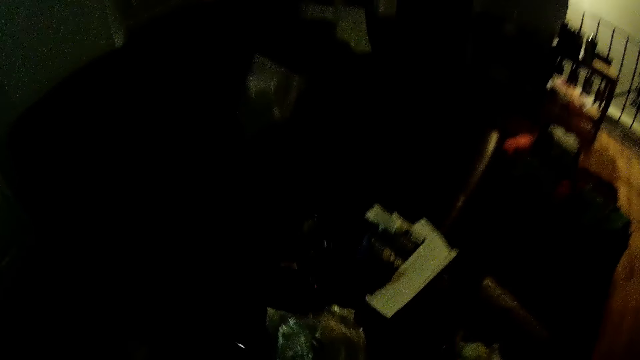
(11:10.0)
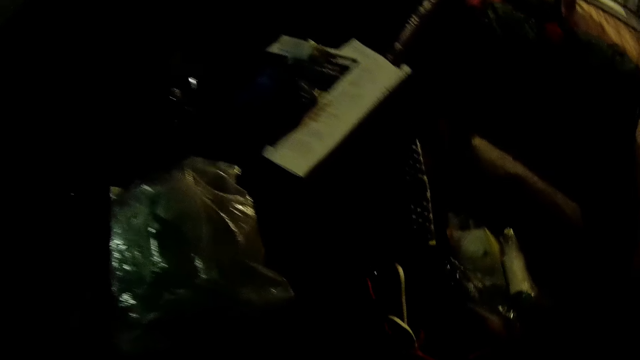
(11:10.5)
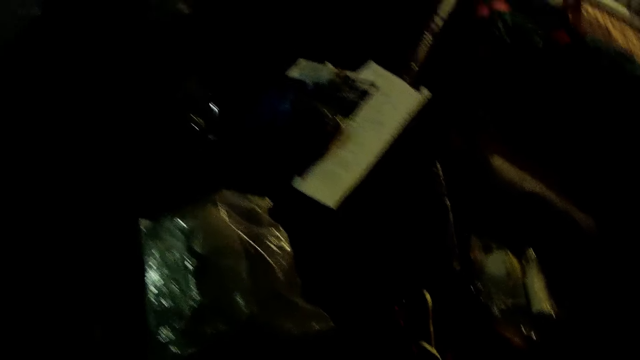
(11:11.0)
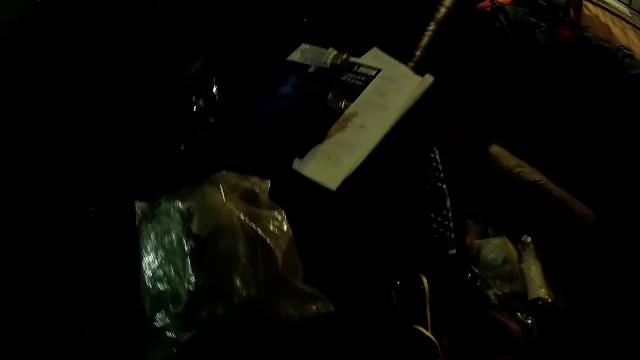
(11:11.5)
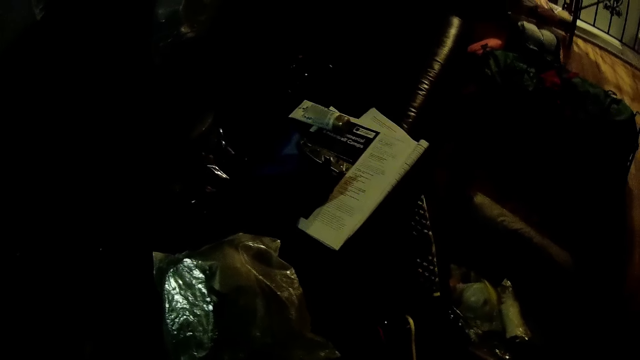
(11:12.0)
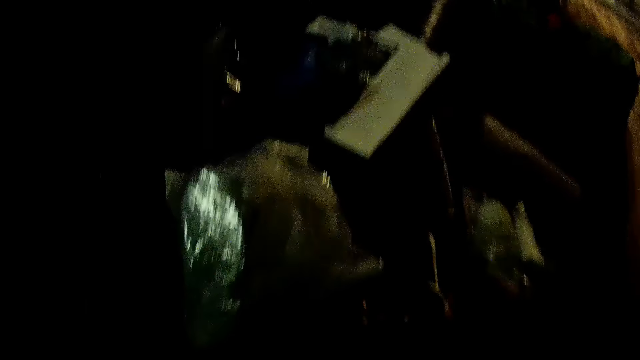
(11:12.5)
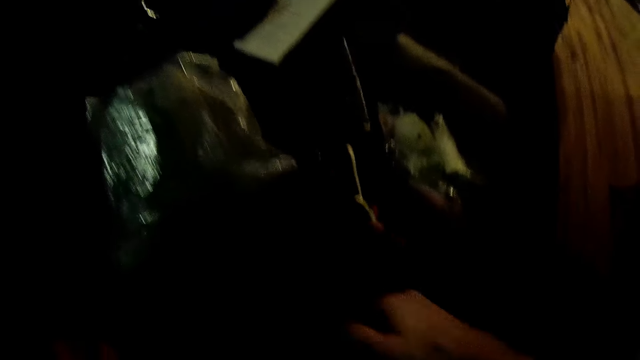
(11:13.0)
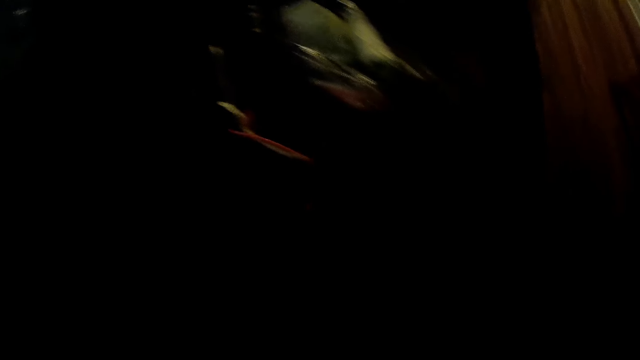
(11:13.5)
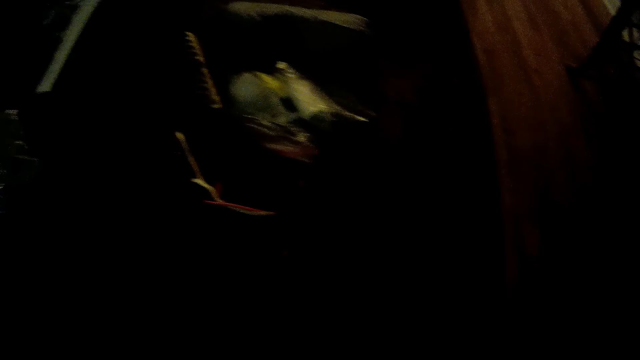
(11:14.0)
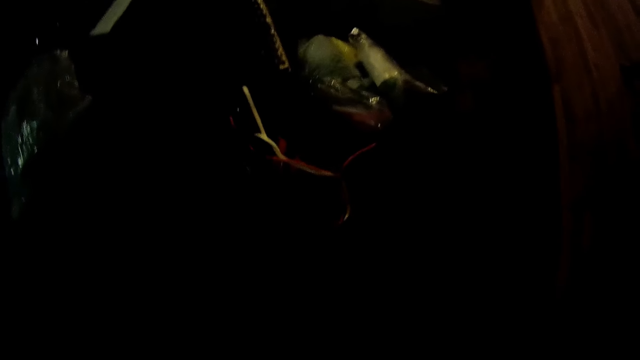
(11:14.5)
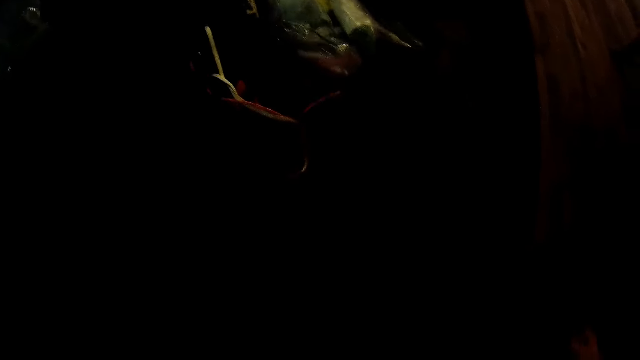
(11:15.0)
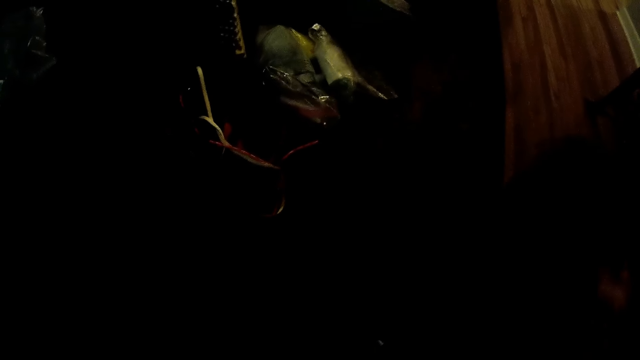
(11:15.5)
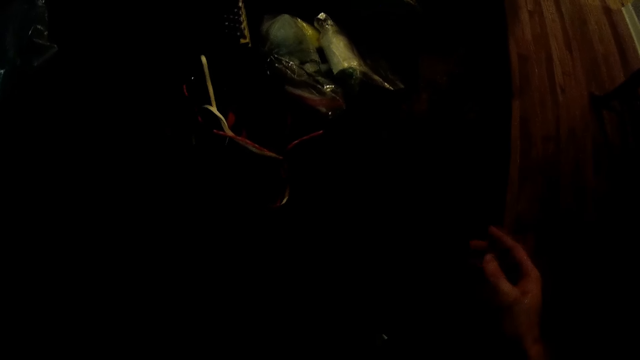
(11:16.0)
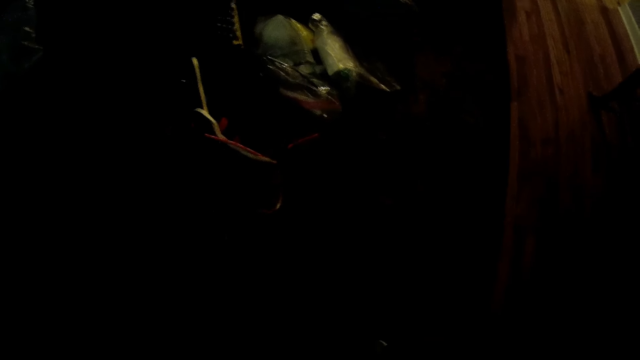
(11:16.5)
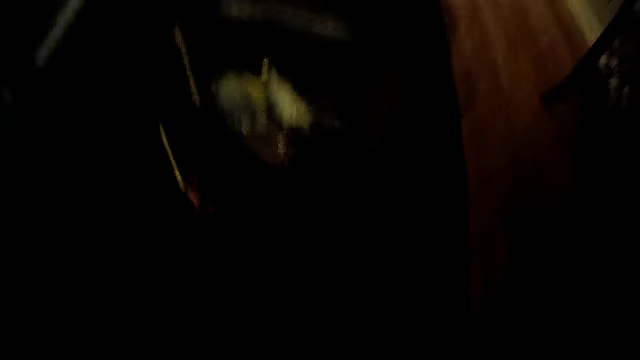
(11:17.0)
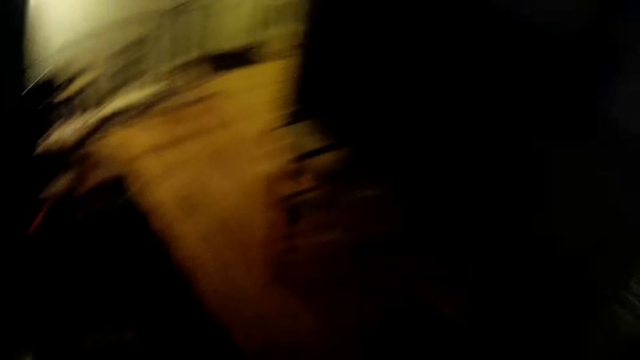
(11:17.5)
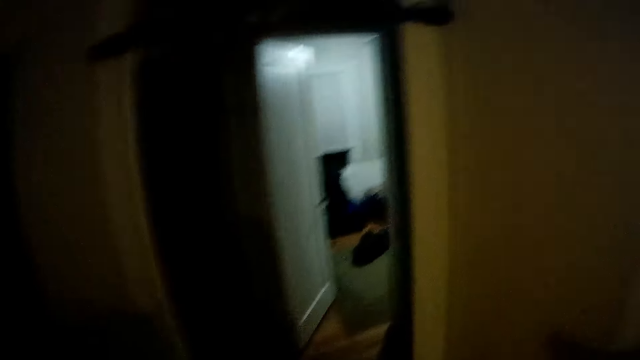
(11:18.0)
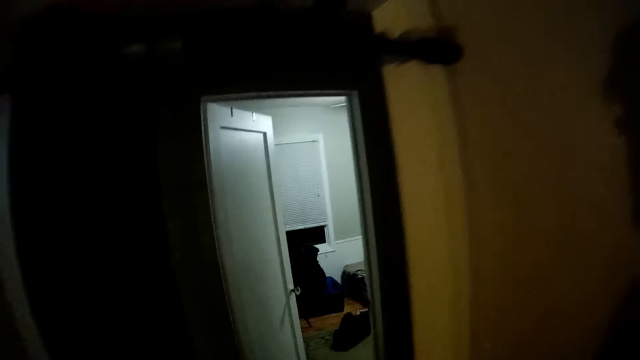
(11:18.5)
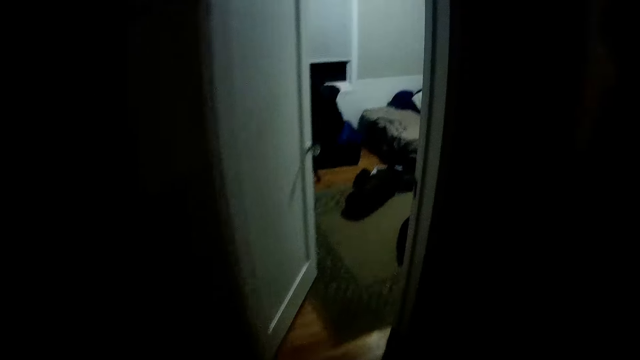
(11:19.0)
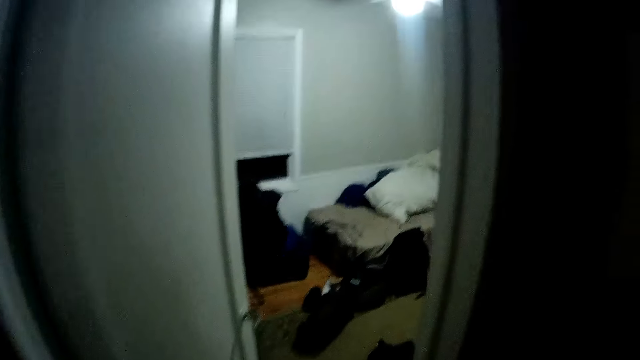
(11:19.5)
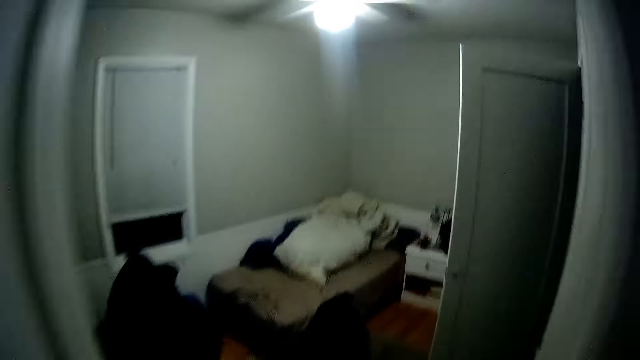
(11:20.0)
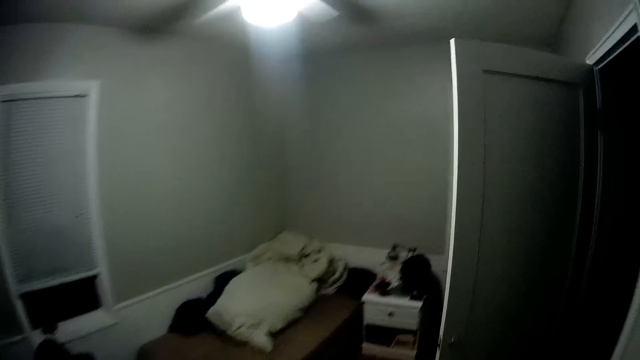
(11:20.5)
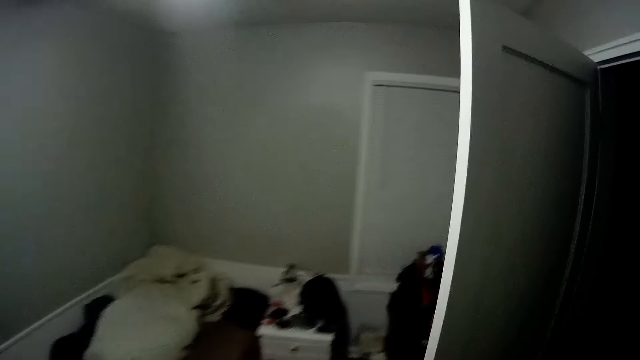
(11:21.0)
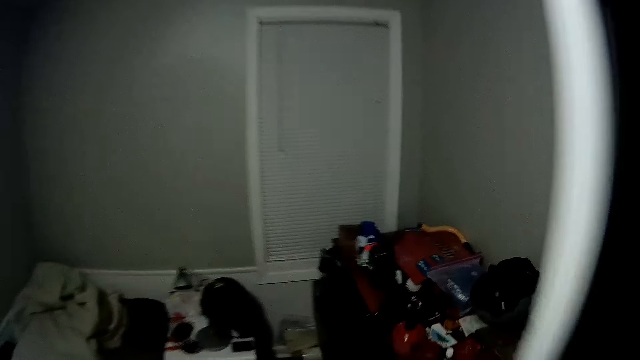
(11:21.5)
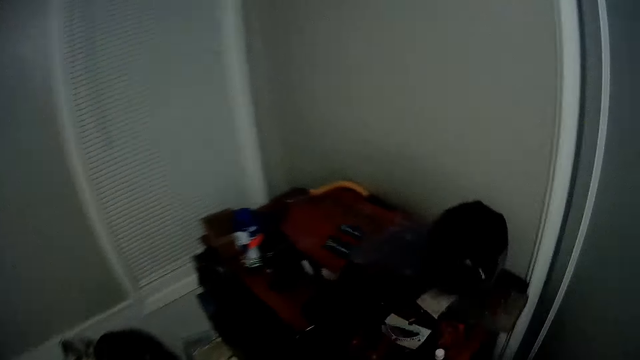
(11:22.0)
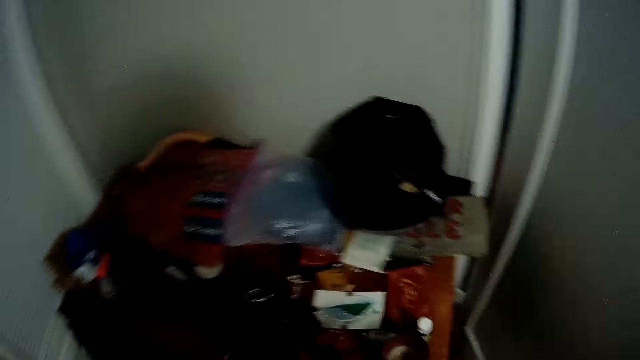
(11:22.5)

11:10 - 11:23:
The camera wearer picks up something. He throws the cloth on the floor with his right hand. He walks into the room.

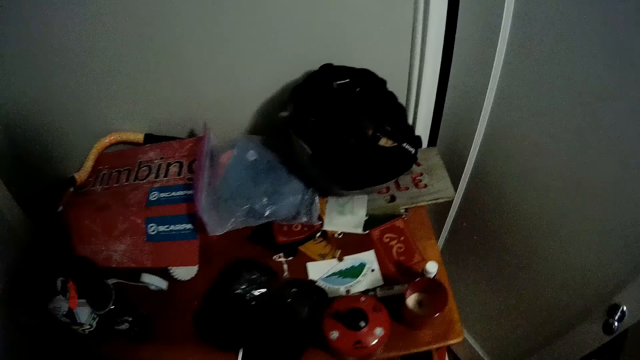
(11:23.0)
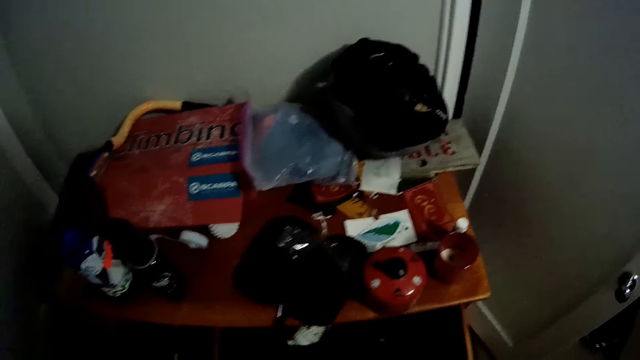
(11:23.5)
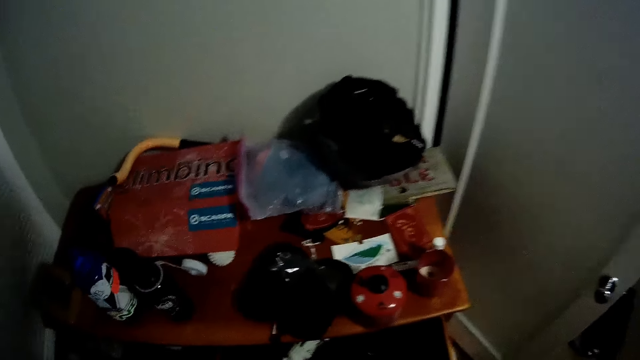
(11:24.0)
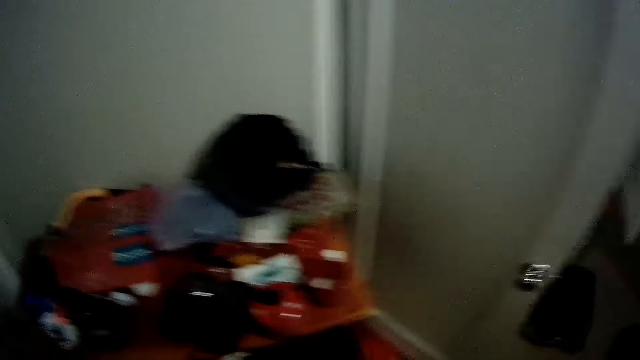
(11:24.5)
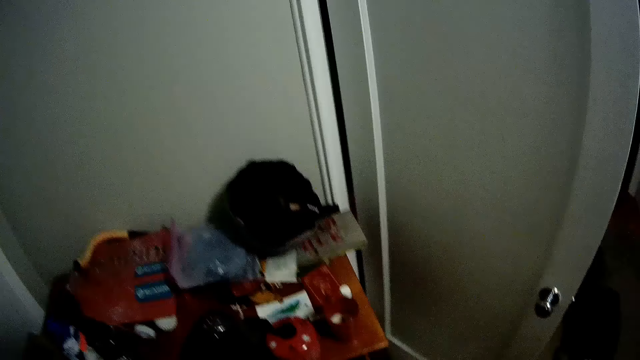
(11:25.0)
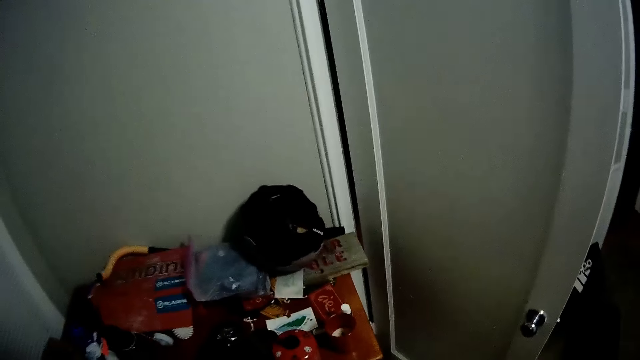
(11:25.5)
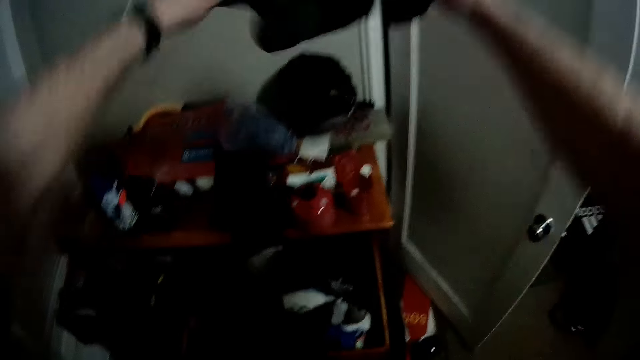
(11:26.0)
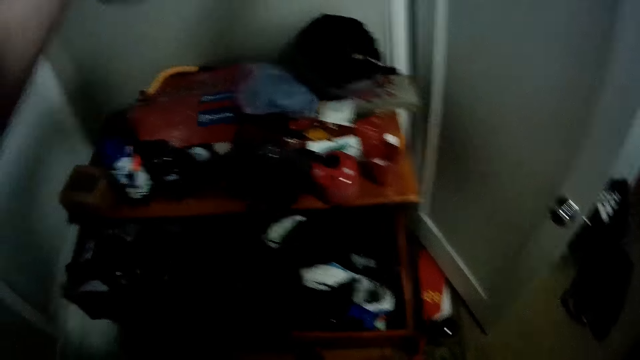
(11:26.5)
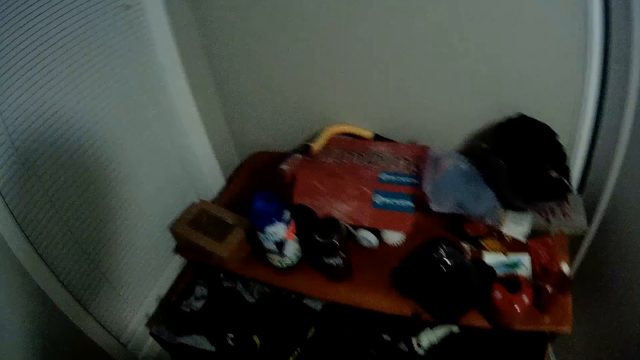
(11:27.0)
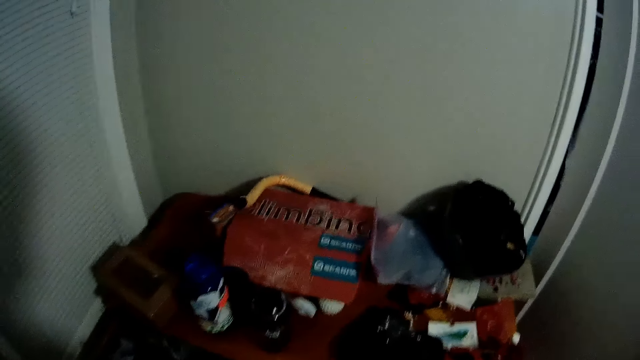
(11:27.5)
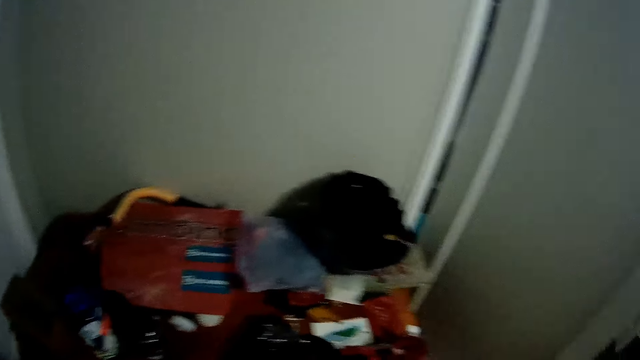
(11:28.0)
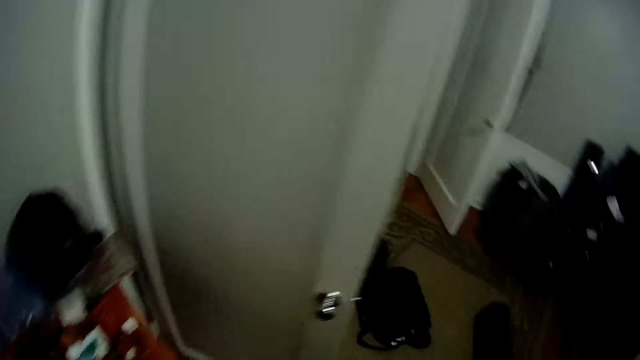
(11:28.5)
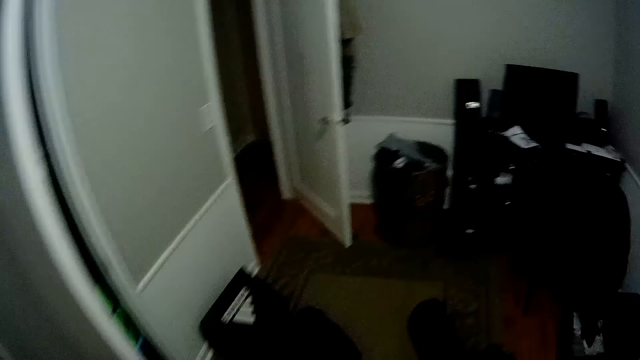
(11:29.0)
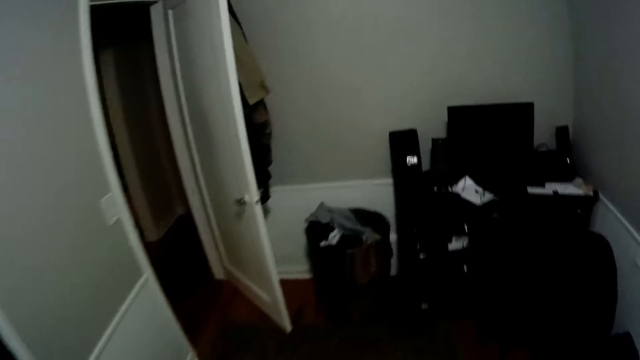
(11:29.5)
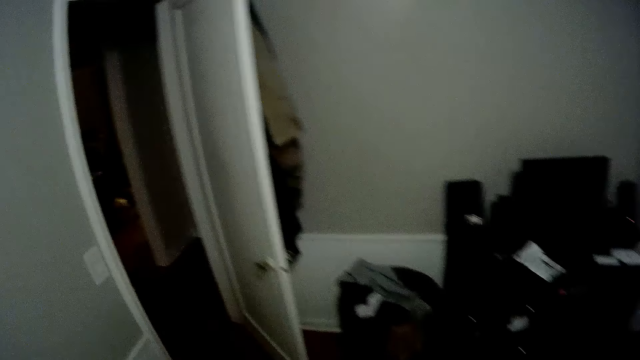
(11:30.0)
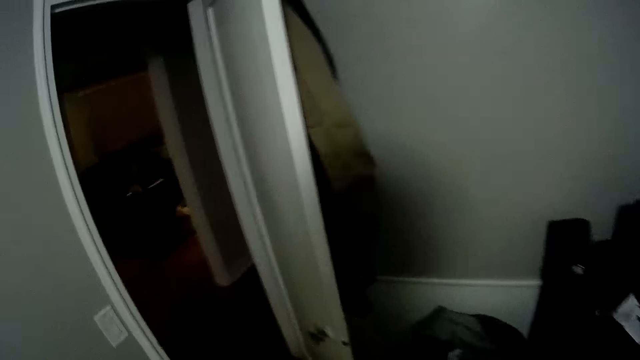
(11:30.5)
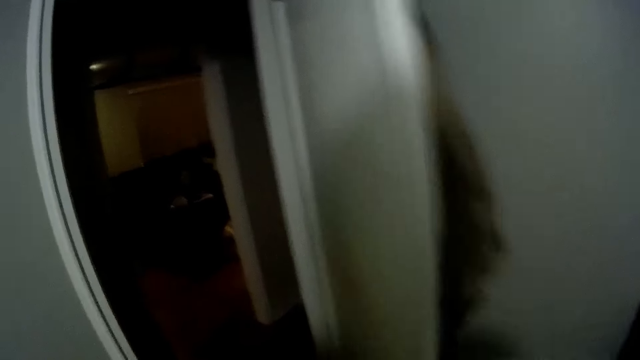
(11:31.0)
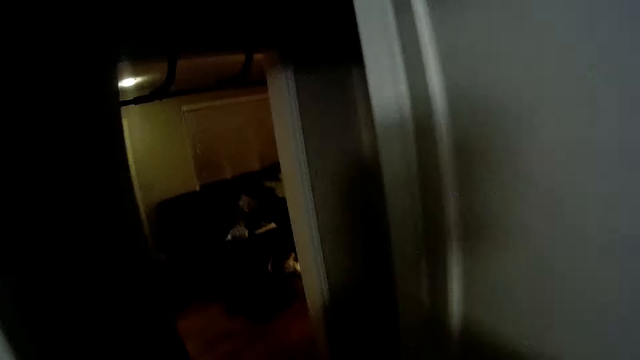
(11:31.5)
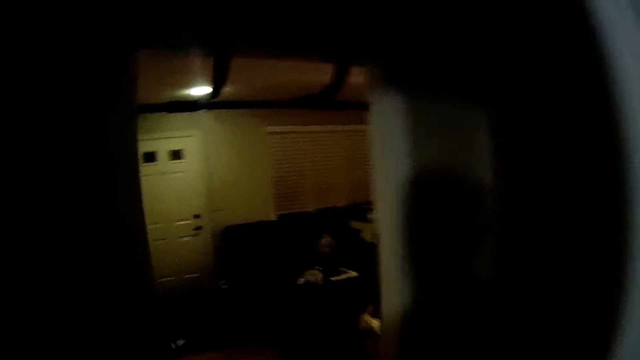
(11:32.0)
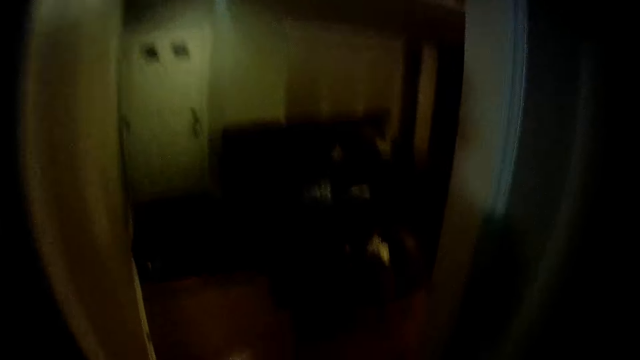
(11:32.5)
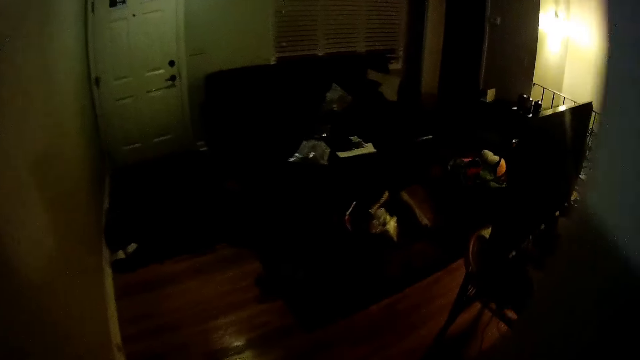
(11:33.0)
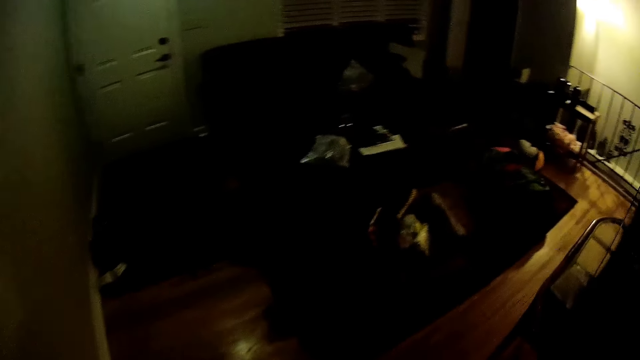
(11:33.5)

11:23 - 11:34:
The camera wearer holds a sock in his right hand. He holds a sock in his left hand. He picks up a cloth. He passes the sock to his right hand. He puts it down. He walks into the sitting room.
